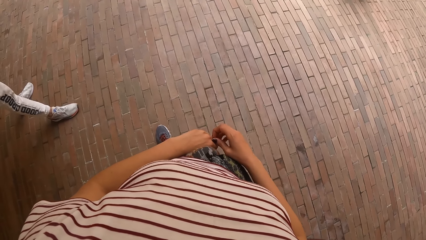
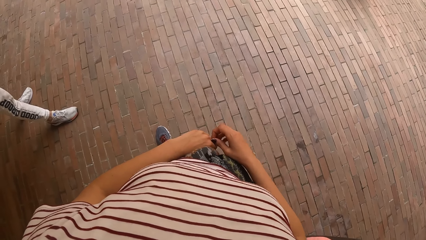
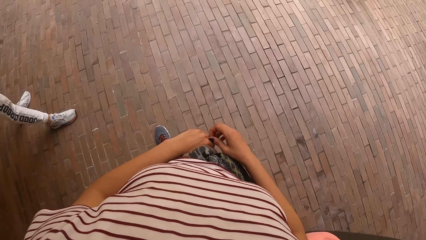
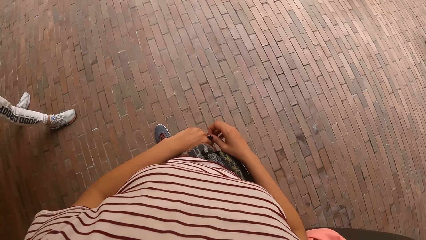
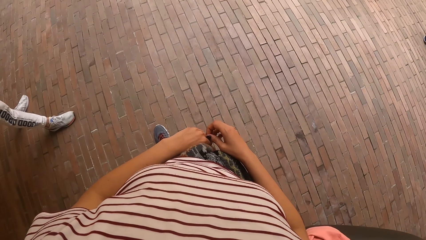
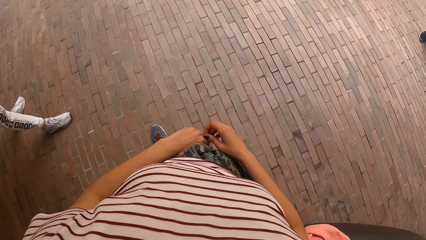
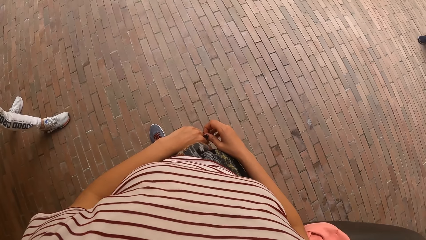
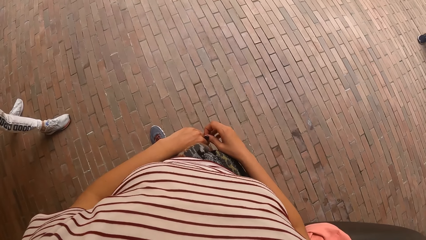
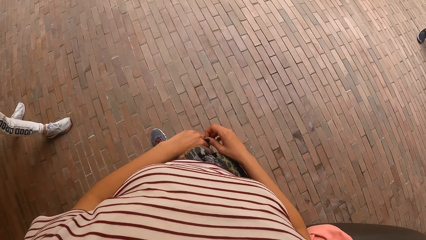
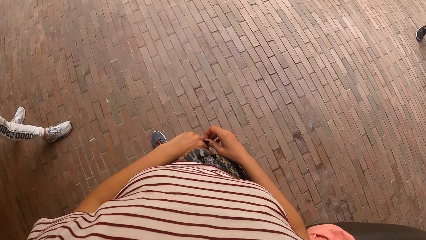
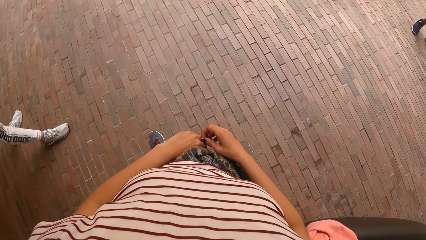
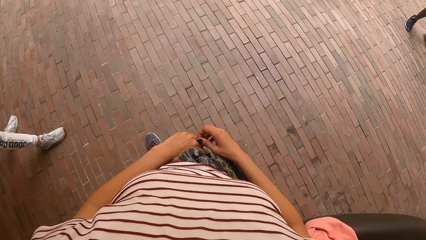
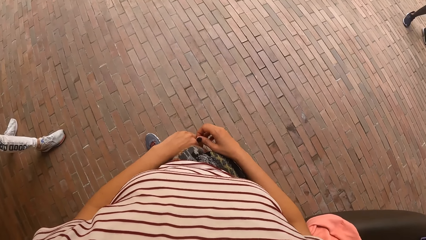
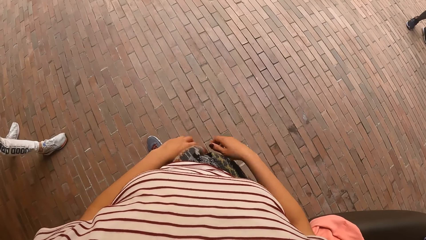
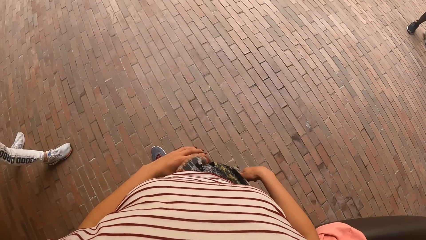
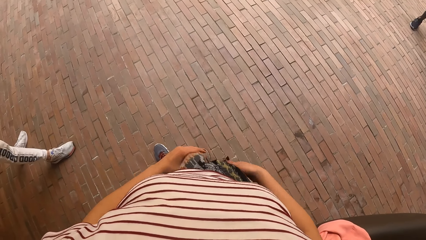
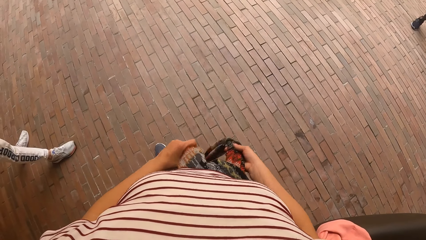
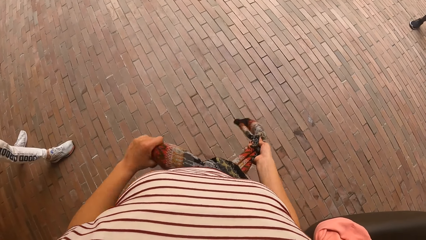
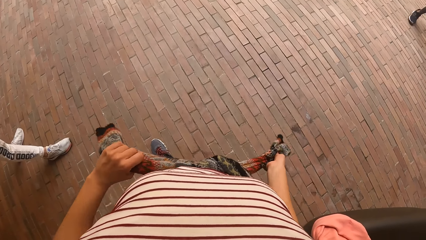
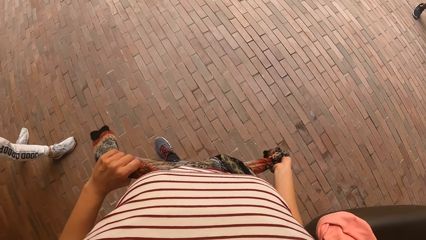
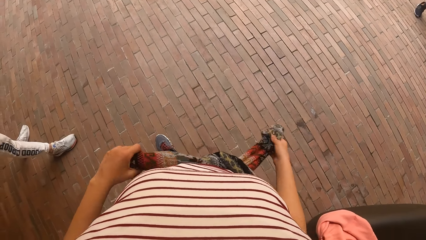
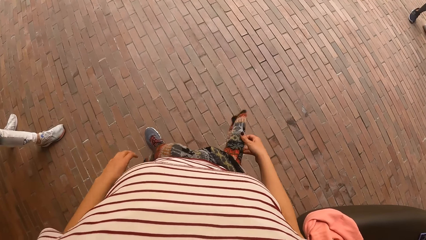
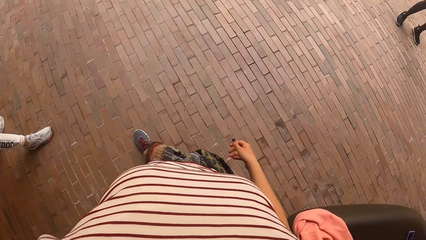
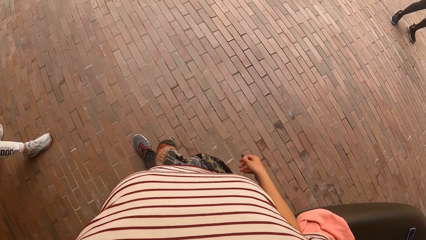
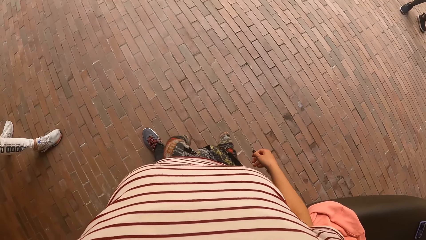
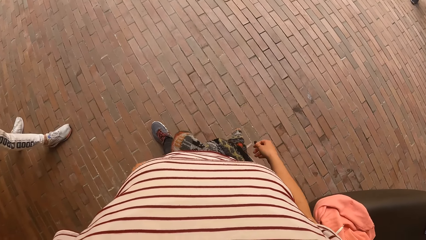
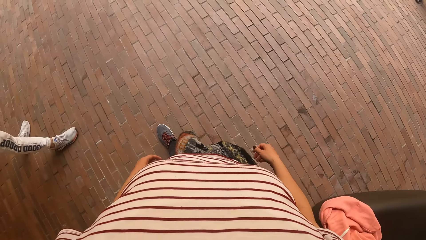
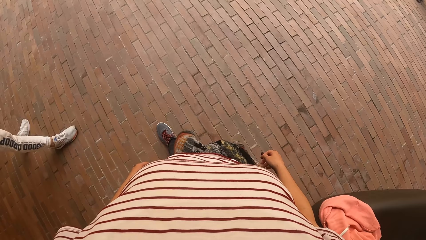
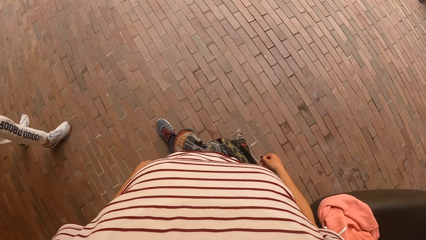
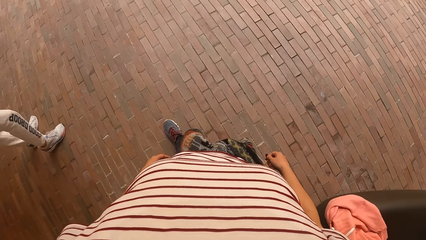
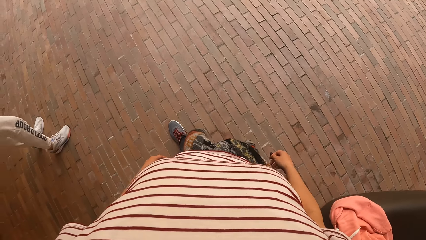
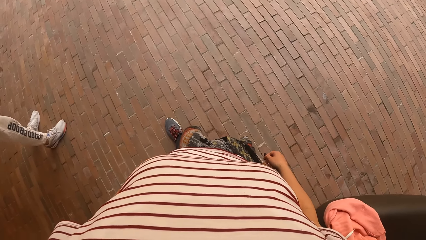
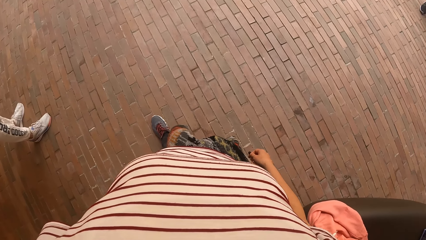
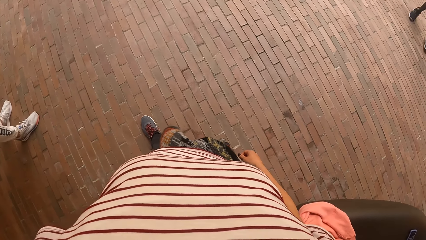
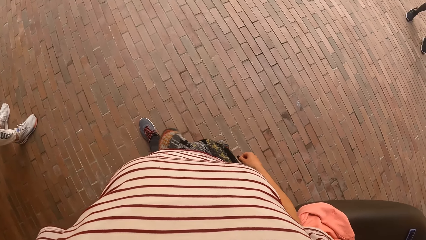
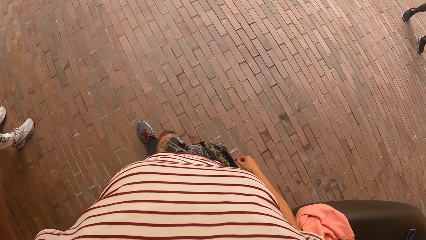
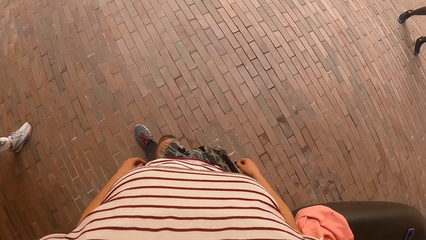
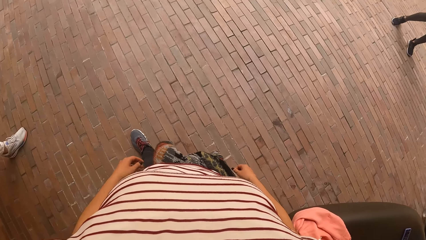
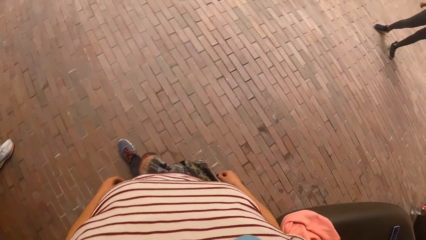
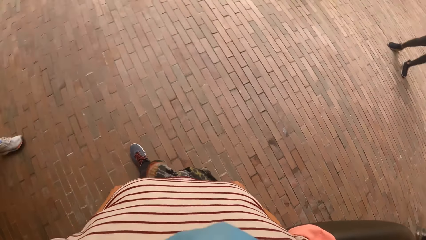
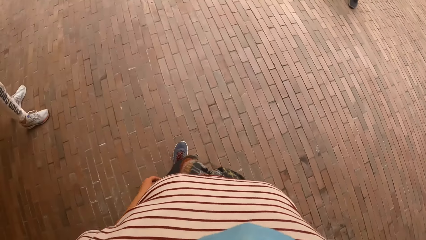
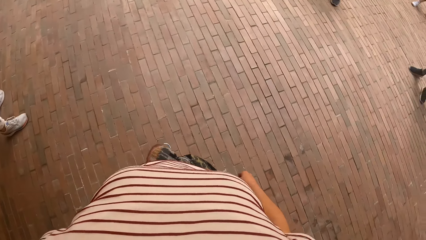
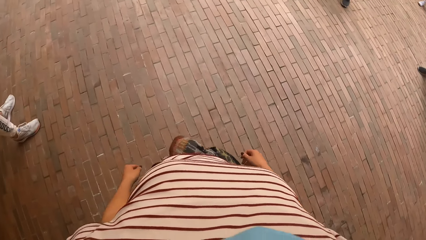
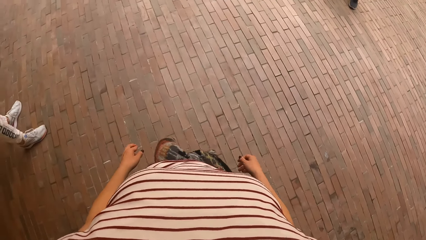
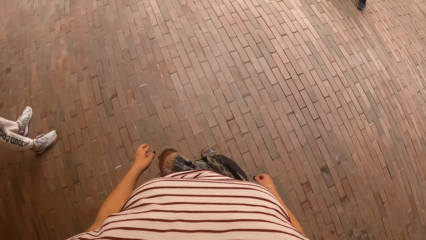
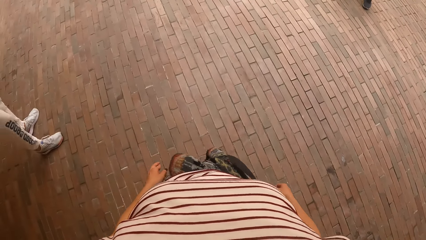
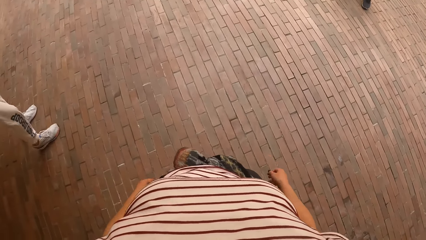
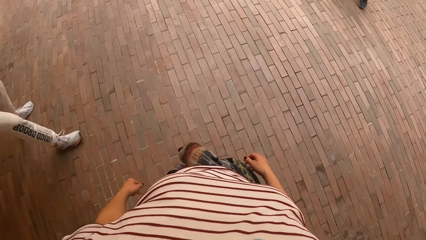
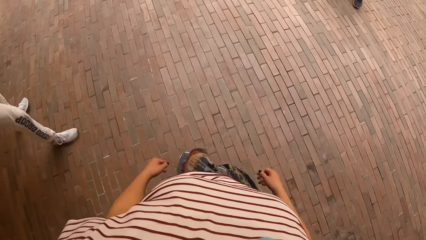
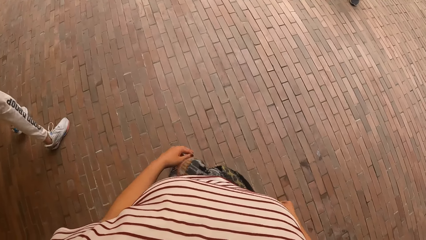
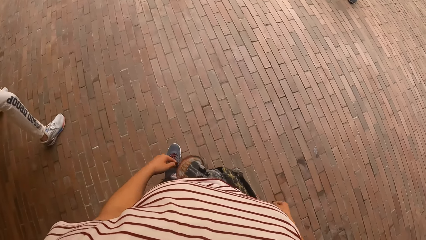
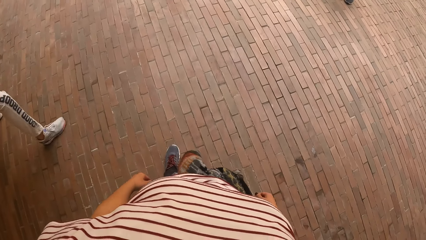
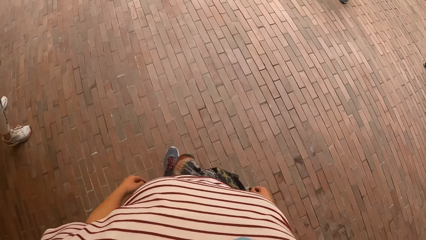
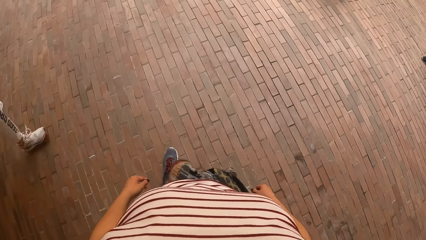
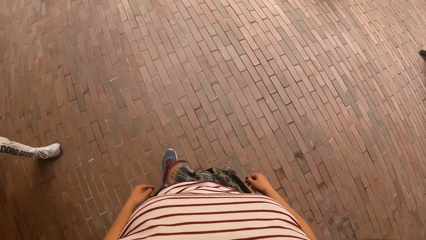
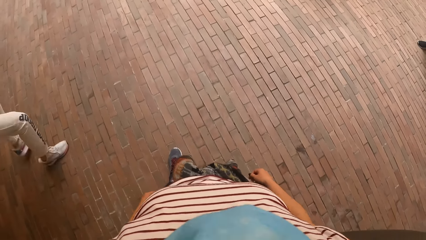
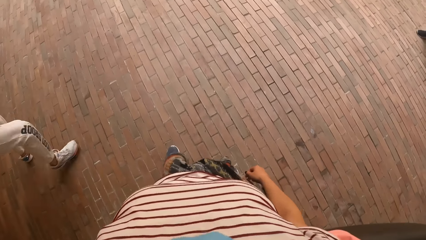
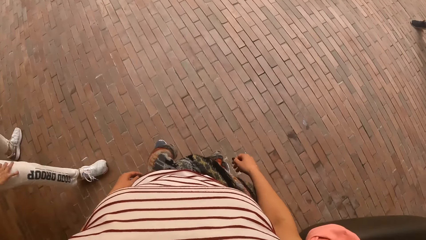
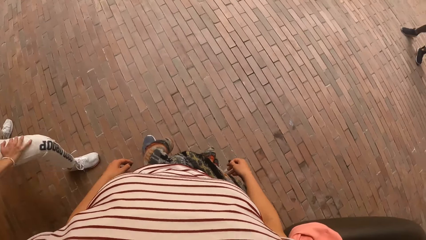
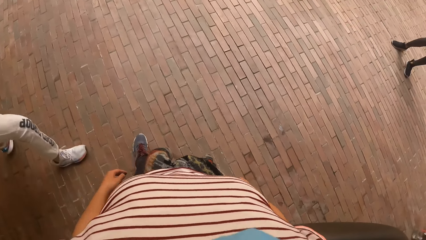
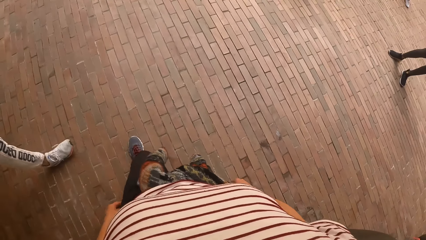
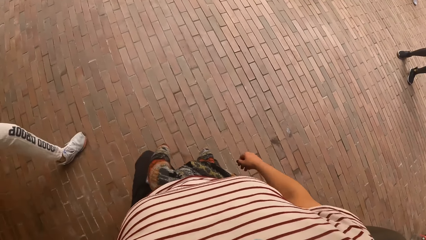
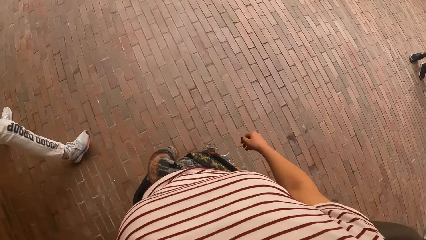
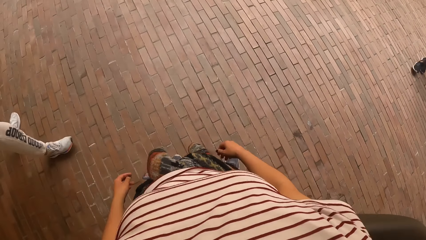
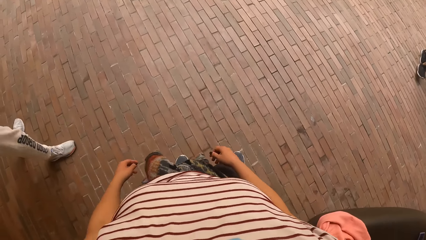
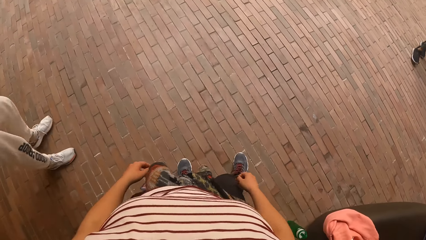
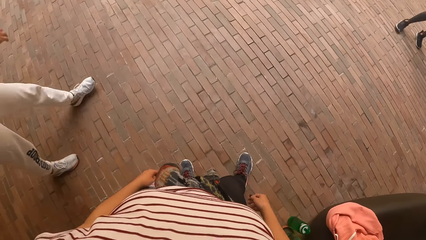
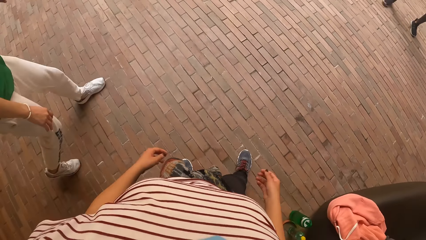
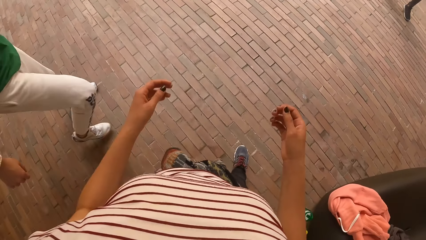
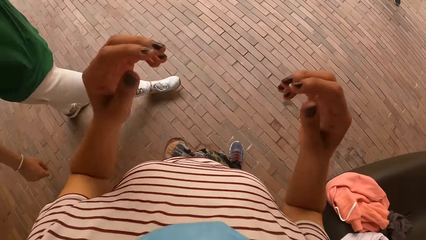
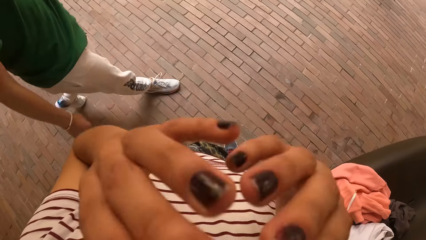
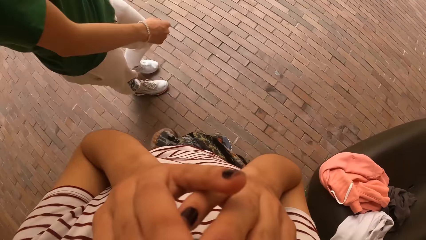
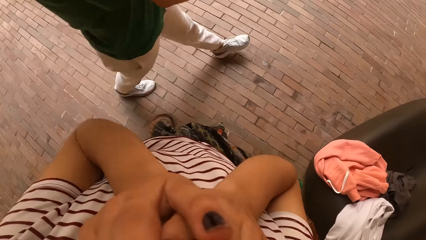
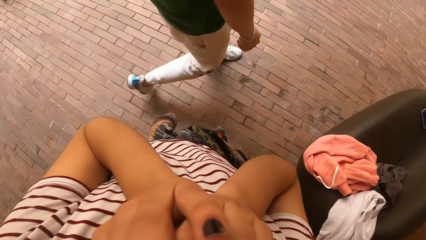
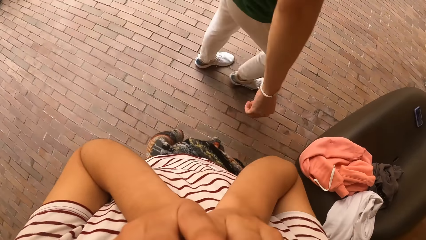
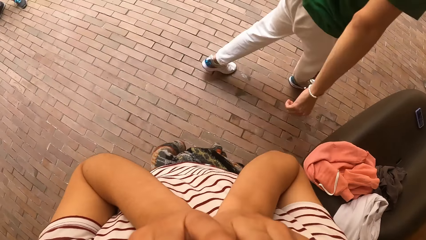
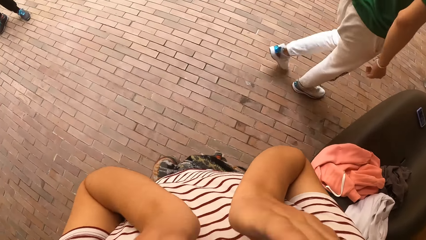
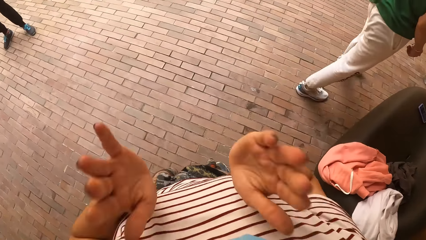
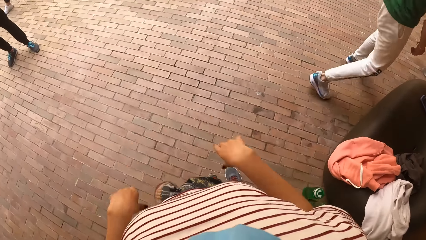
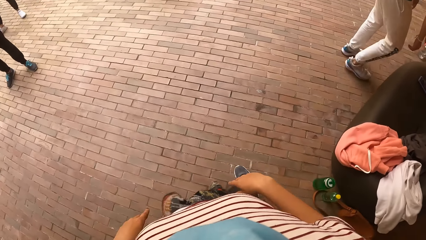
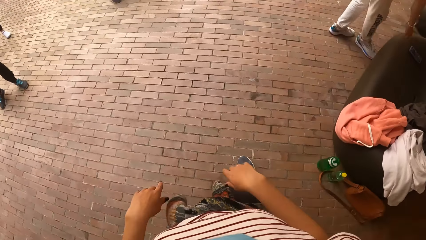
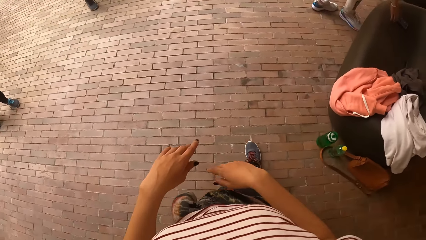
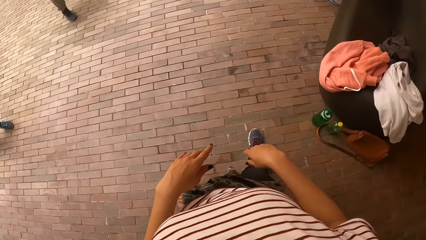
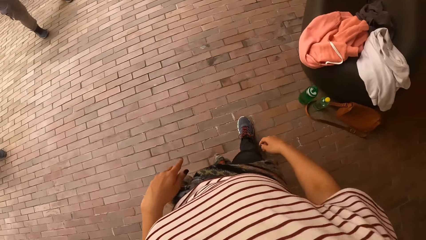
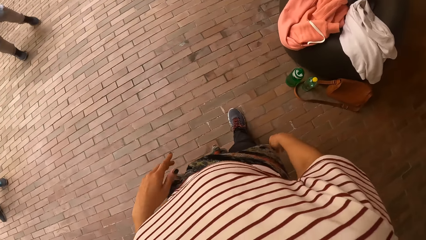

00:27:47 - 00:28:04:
The camera wearer tightens a sweater on her waist with her hands. She dances with a man. She touches her face with her hands. She raises hands up.
